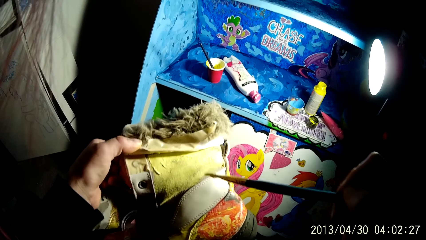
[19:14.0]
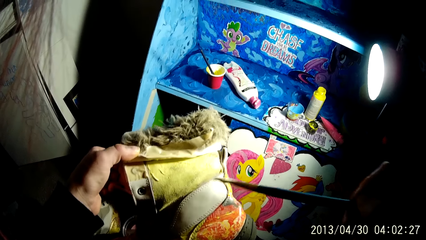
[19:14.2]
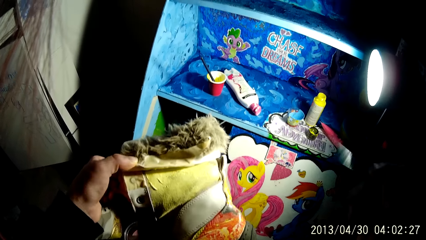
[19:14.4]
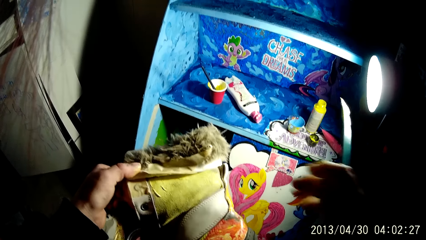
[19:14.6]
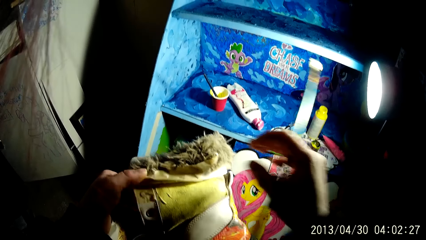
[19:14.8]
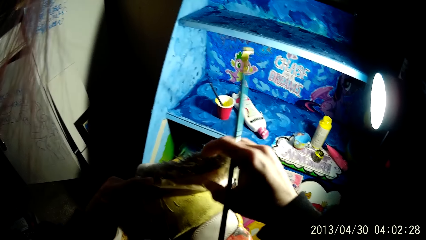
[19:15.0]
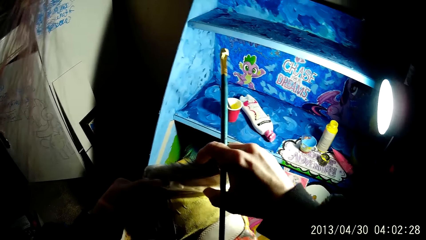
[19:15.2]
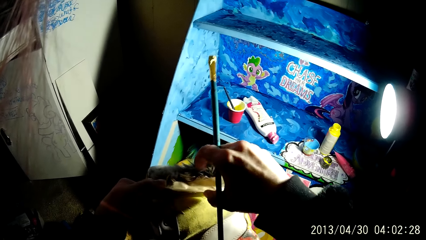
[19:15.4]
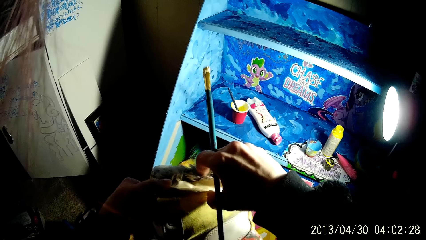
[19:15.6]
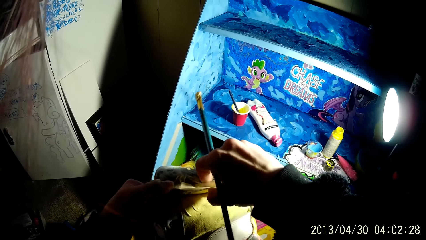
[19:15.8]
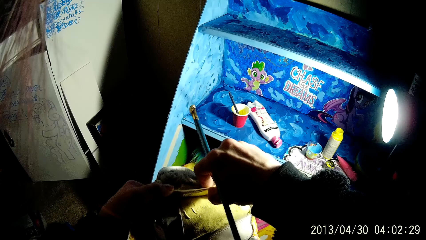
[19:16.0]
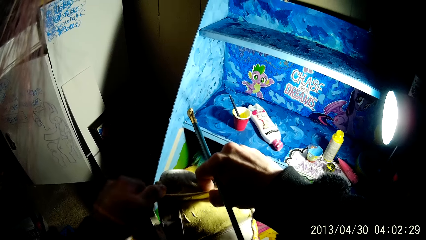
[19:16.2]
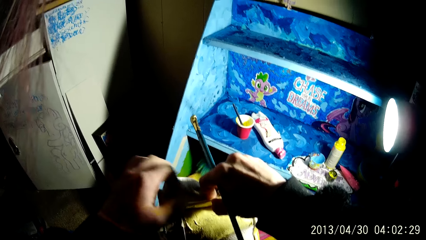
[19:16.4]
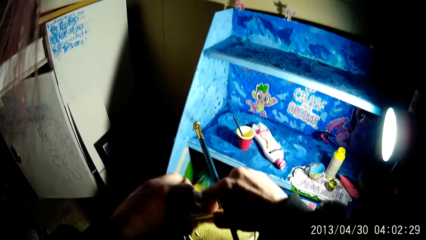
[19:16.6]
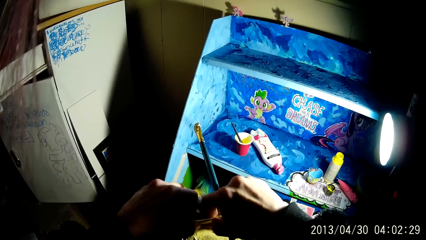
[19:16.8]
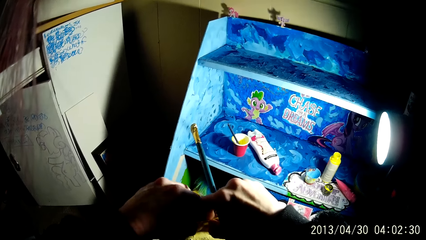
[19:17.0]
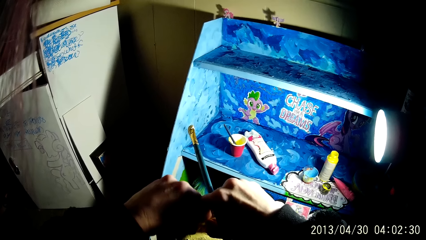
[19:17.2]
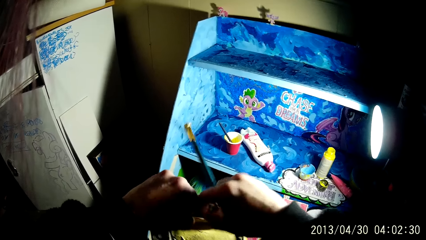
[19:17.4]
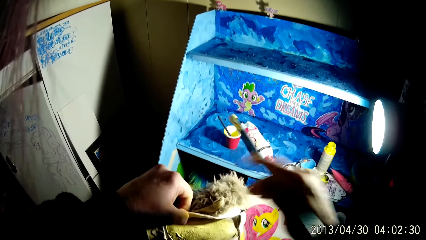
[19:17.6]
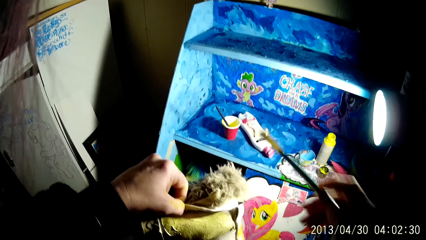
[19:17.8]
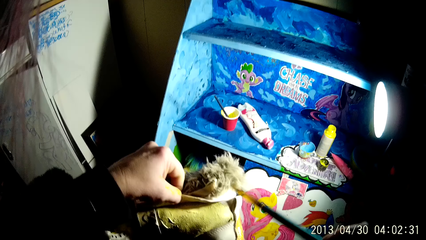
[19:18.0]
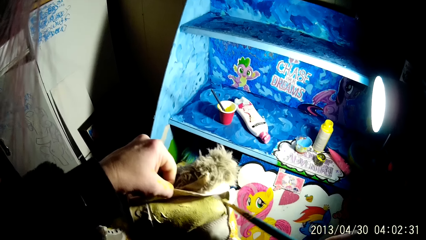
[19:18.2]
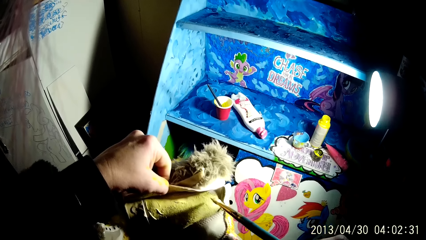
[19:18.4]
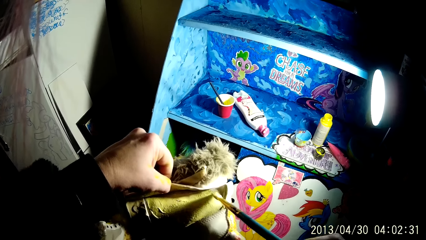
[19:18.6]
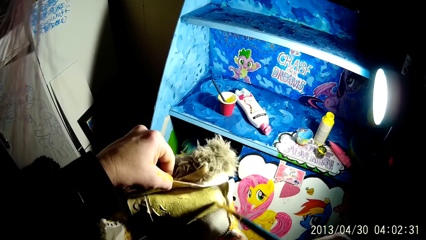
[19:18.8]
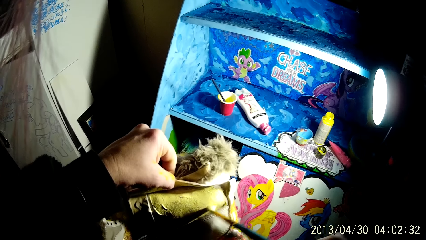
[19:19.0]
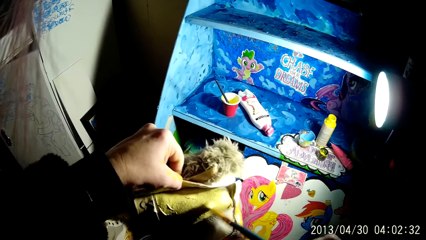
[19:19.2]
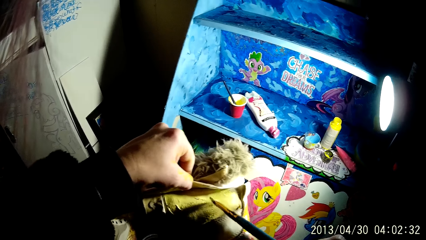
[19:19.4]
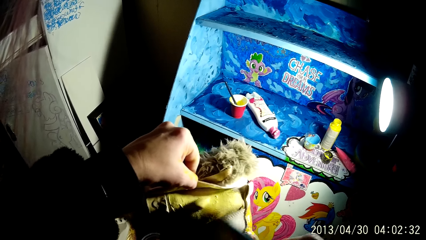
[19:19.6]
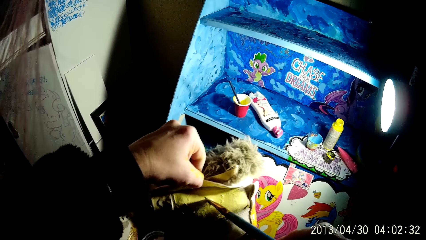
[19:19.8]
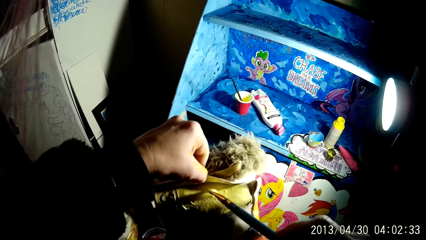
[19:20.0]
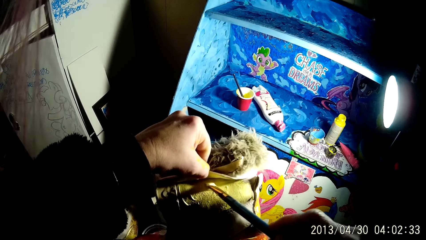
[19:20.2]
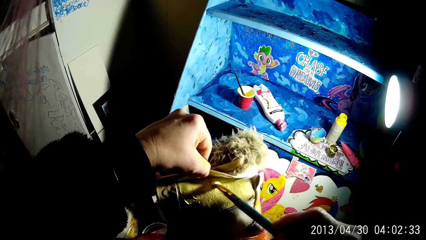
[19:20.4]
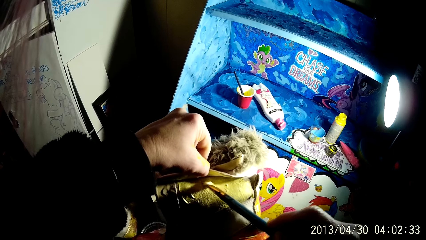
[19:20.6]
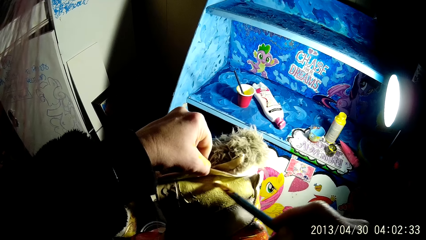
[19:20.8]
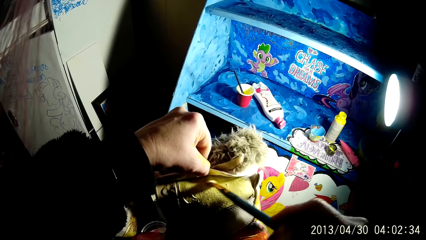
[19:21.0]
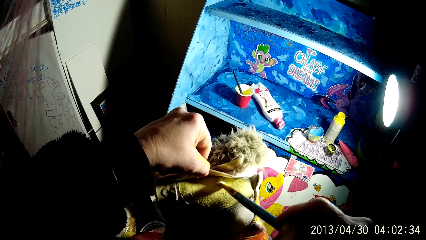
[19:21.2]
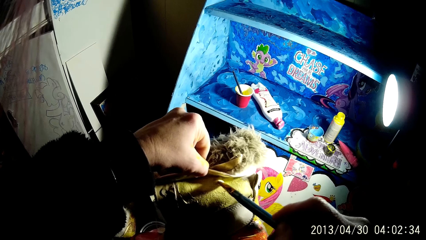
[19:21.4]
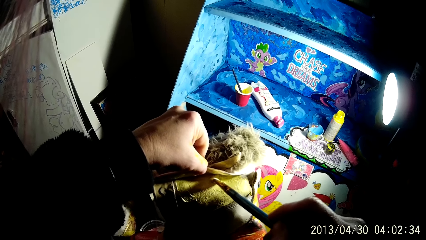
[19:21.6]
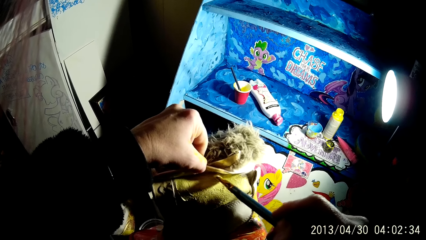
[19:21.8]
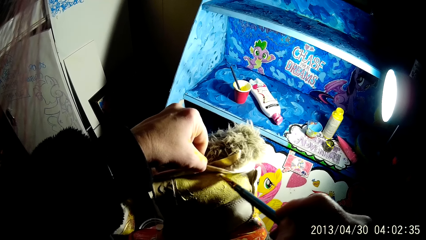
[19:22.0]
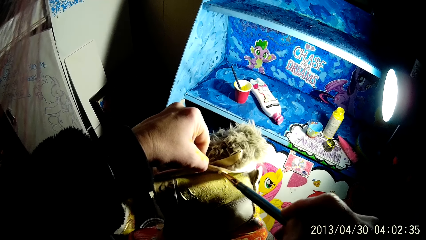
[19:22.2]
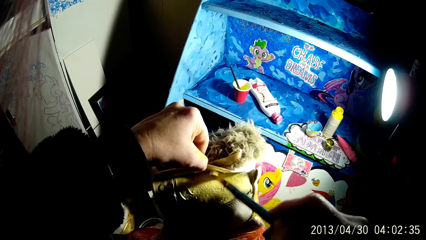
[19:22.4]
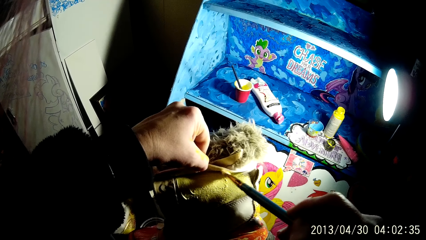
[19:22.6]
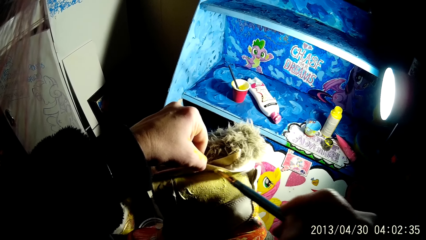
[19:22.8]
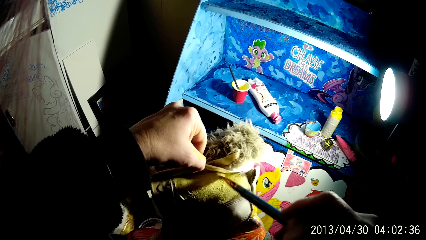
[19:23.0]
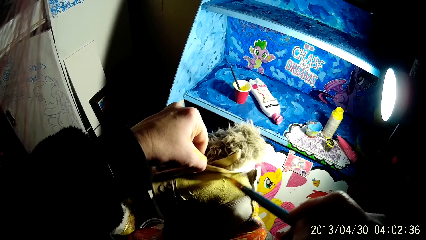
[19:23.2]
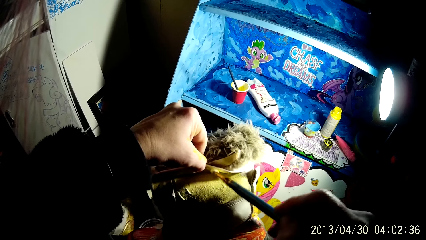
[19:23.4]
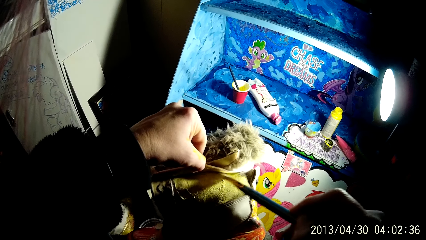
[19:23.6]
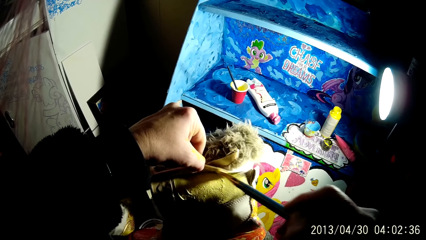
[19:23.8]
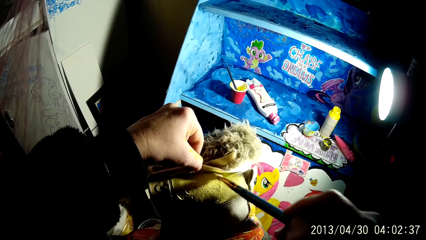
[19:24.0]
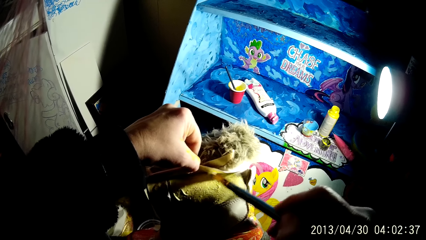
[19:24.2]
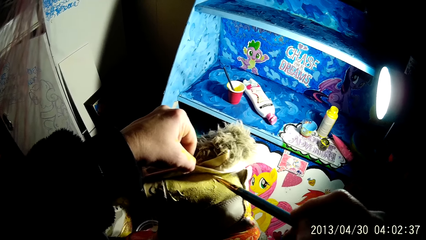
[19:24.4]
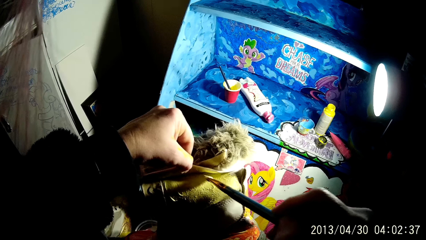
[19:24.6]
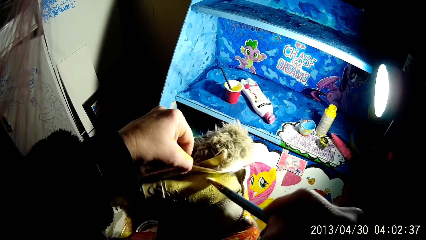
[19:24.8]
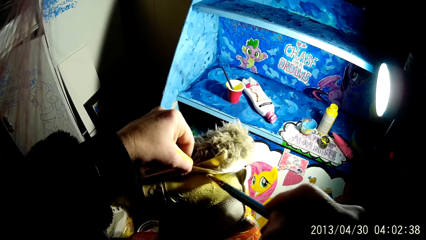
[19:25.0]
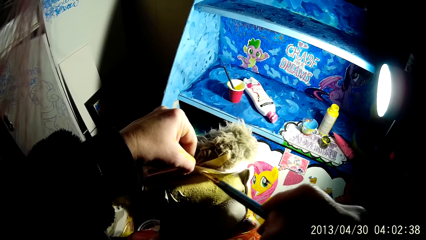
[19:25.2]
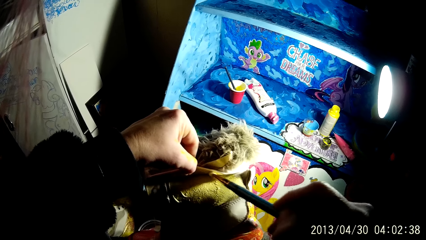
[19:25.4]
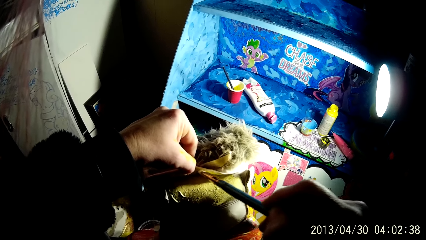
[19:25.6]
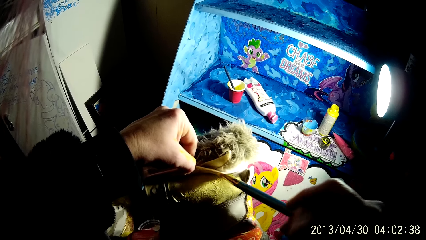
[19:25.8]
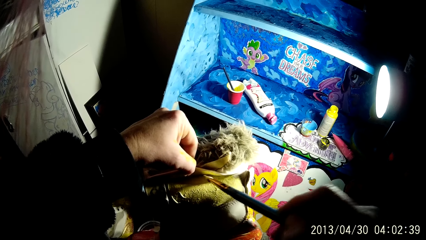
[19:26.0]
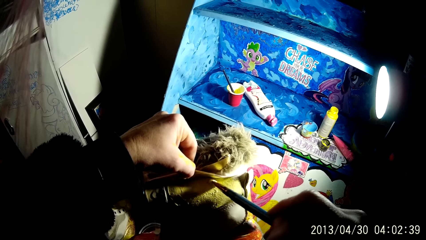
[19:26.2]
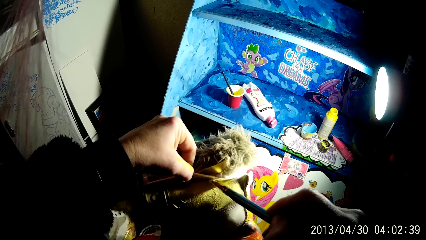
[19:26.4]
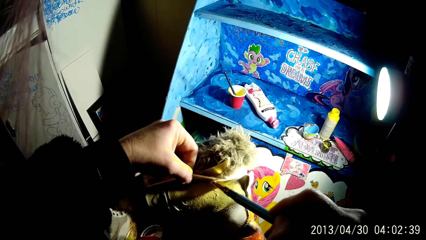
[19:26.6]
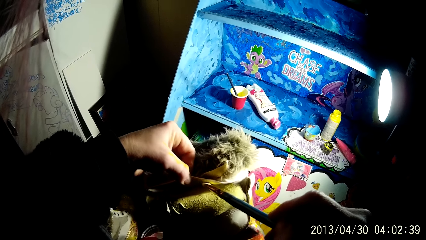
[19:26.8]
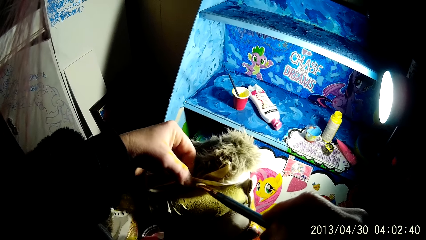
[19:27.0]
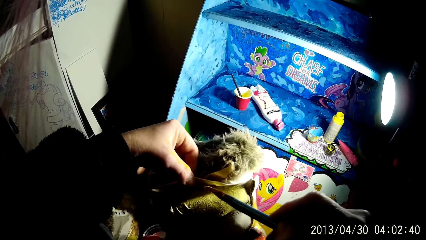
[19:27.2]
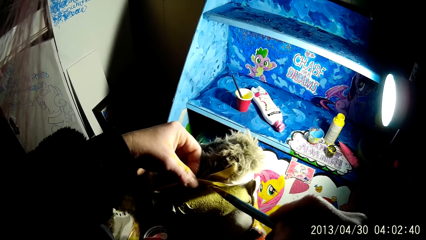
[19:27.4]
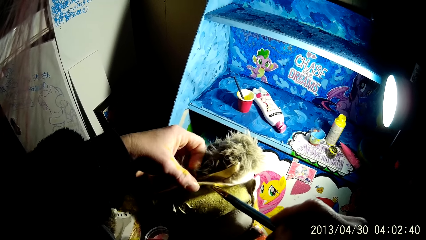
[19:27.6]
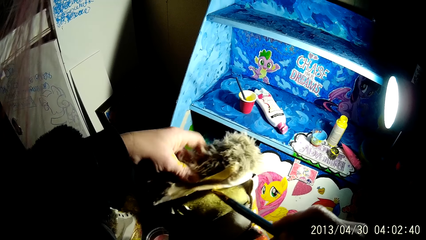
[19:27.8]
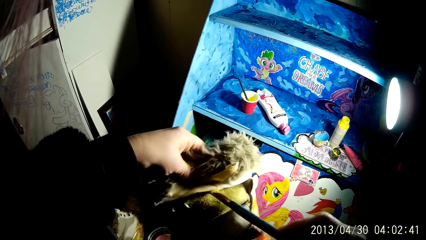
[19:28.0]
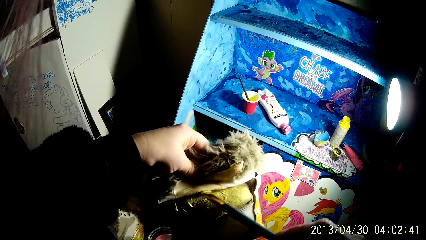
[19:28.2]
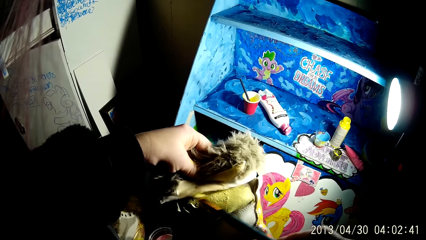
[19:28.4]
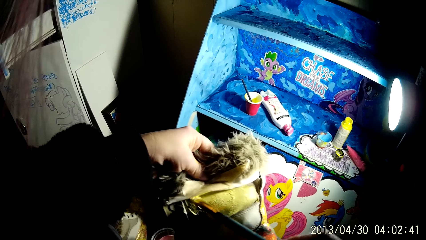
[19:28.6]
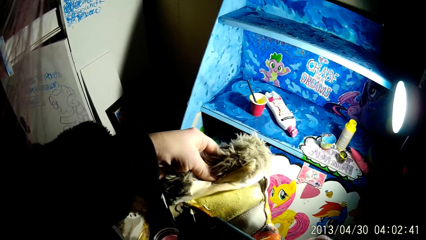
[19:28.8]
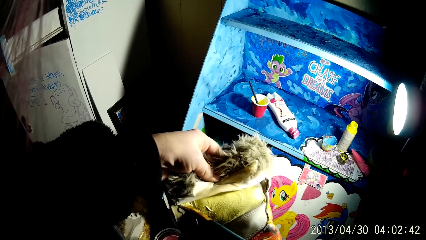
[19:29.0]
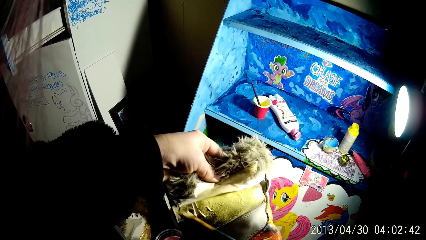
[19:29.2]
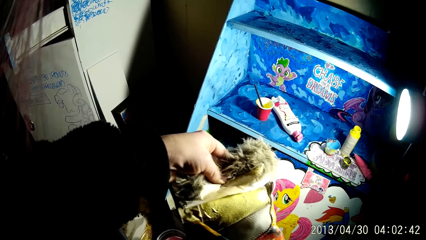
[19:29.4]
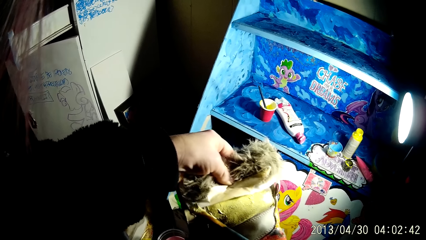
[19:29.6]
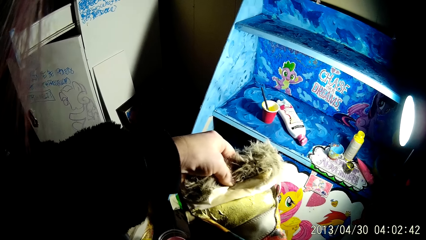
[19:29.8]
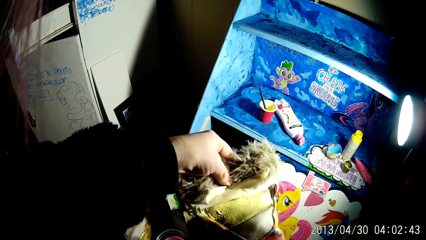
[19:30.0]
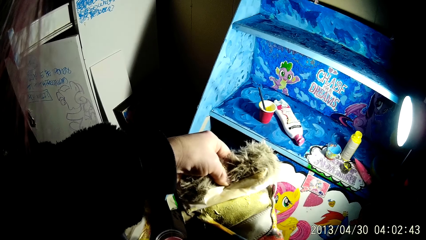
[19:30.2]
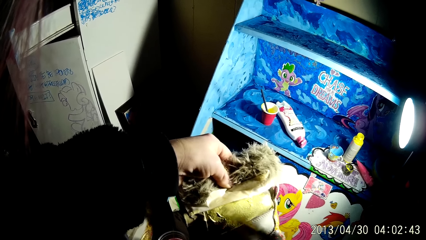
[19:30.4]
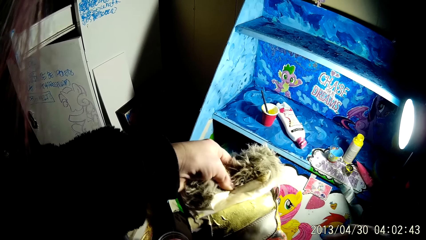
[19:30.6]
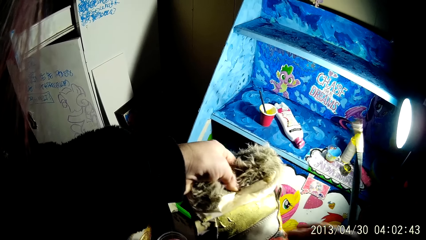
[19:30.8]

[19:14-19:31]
The camera wearer unfolds part of a shoe. He adjusts the edge of the boot with both hands. He holds the boot with his left hand. He applies paint on the boot with the brush with his right hand.
